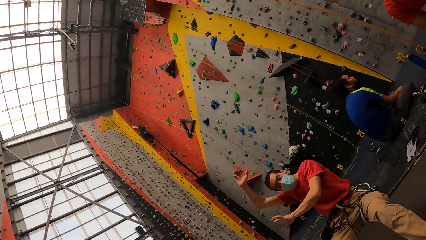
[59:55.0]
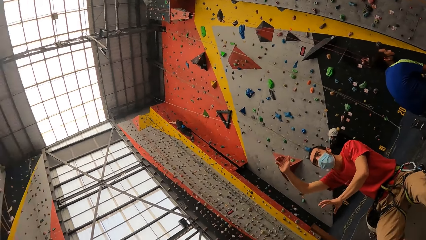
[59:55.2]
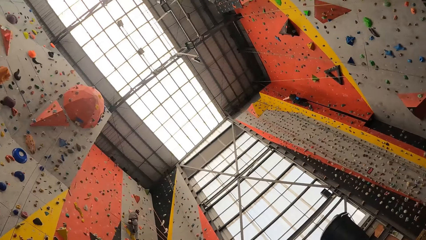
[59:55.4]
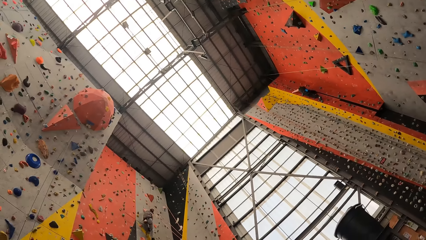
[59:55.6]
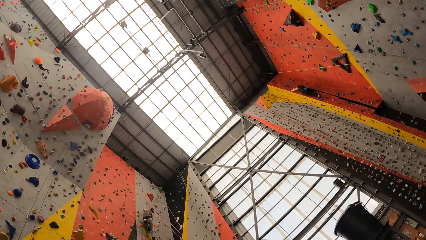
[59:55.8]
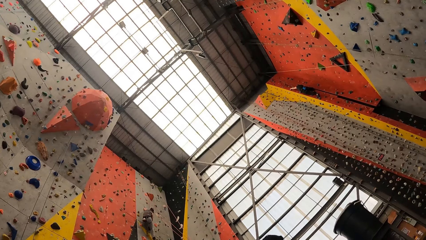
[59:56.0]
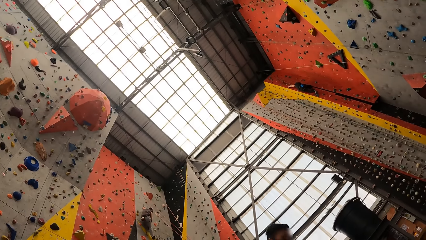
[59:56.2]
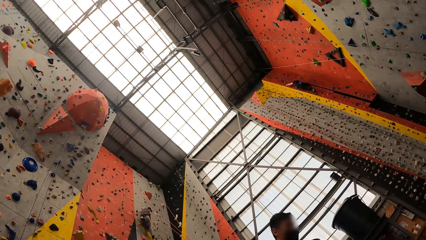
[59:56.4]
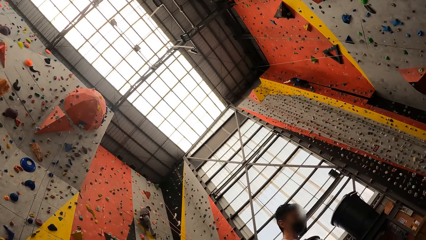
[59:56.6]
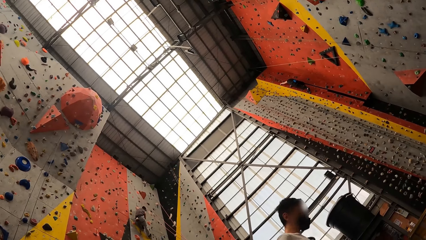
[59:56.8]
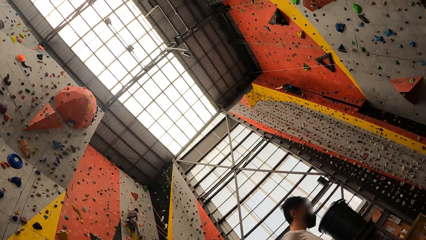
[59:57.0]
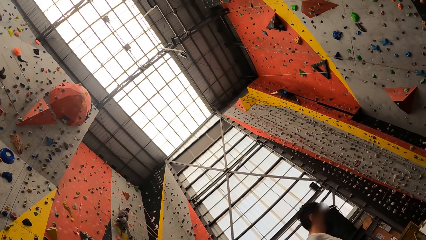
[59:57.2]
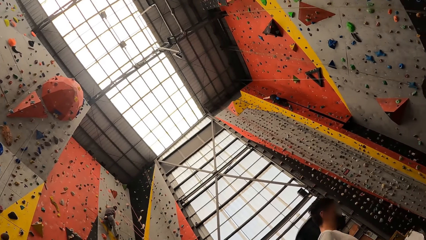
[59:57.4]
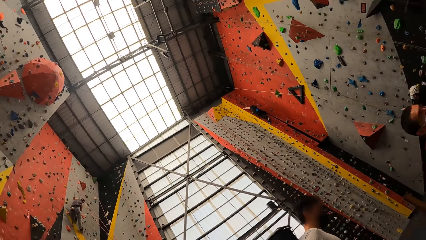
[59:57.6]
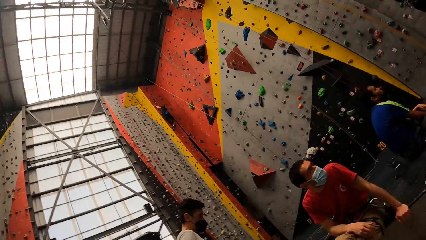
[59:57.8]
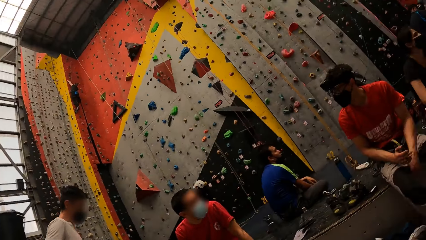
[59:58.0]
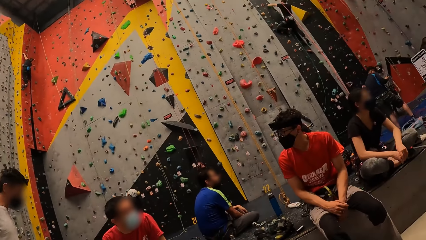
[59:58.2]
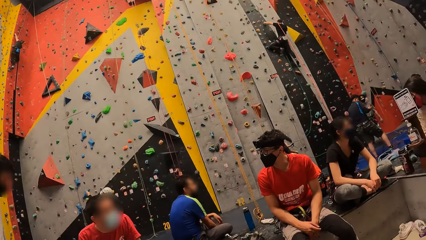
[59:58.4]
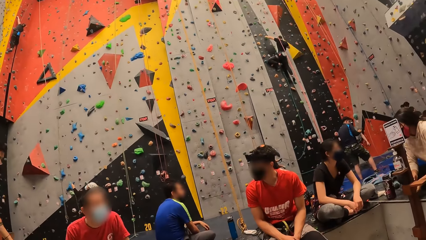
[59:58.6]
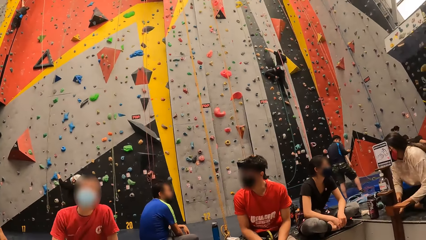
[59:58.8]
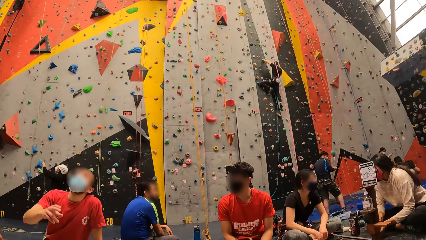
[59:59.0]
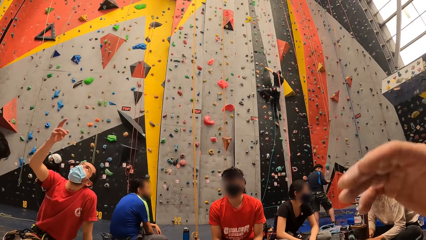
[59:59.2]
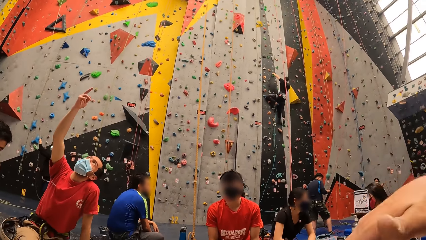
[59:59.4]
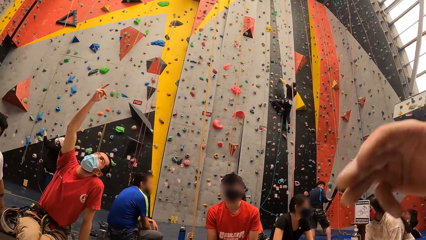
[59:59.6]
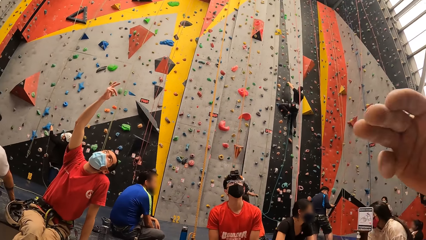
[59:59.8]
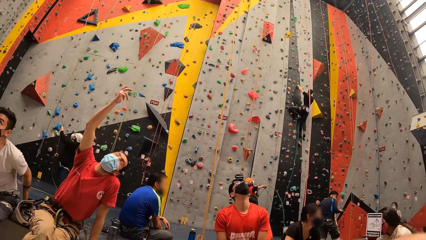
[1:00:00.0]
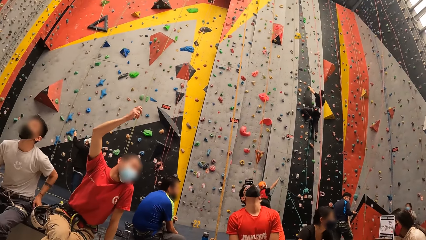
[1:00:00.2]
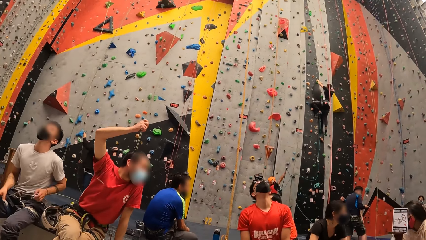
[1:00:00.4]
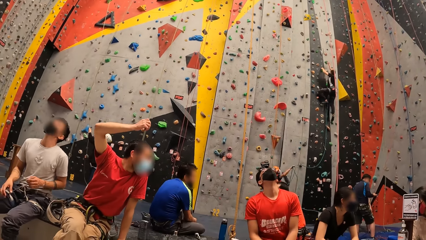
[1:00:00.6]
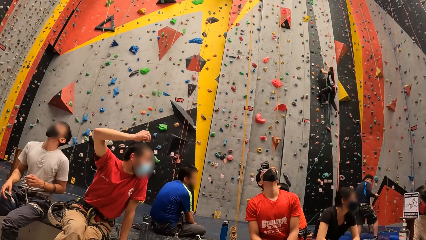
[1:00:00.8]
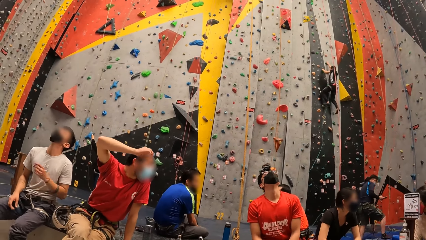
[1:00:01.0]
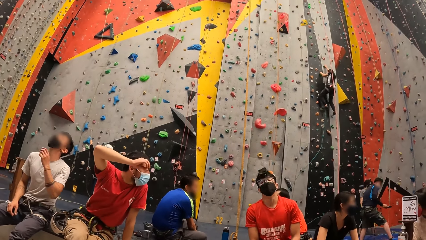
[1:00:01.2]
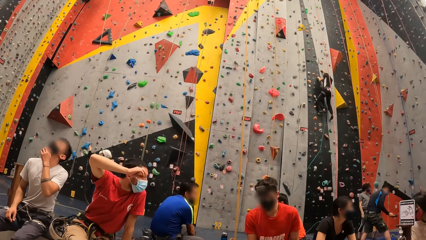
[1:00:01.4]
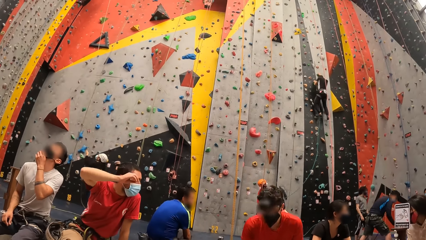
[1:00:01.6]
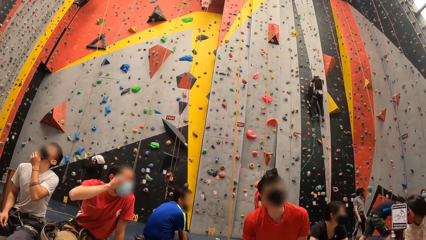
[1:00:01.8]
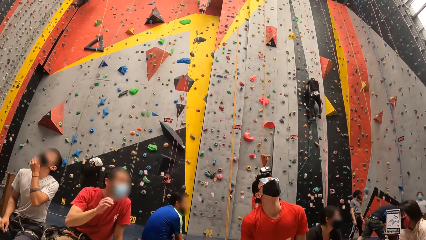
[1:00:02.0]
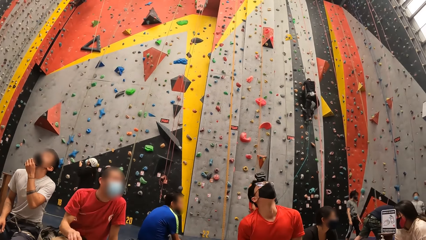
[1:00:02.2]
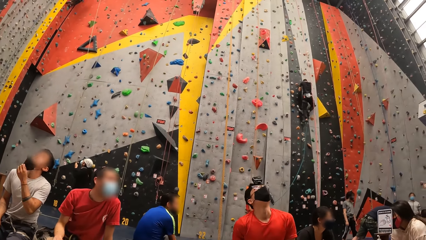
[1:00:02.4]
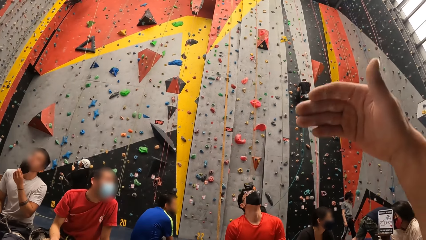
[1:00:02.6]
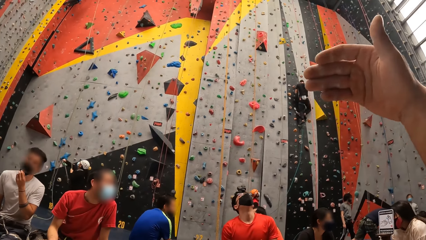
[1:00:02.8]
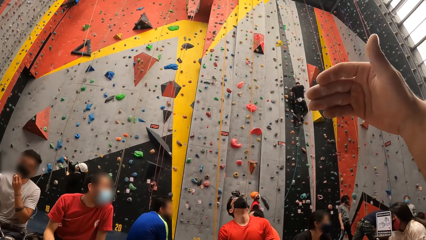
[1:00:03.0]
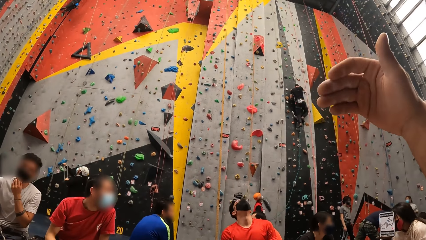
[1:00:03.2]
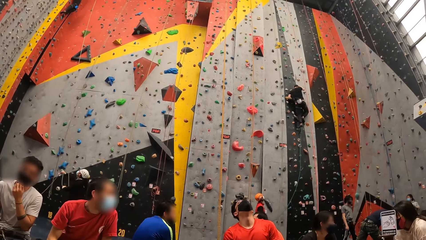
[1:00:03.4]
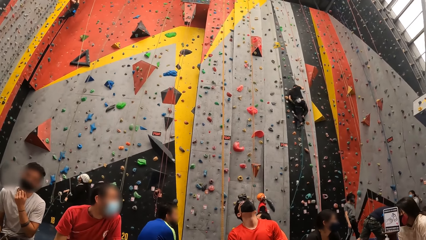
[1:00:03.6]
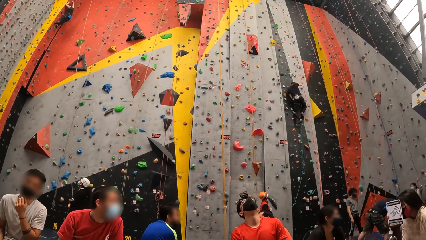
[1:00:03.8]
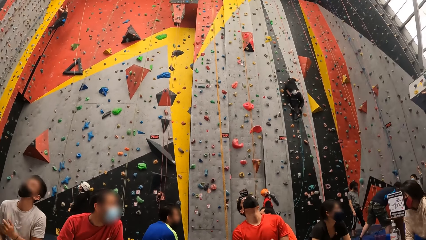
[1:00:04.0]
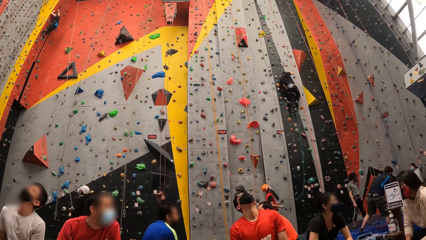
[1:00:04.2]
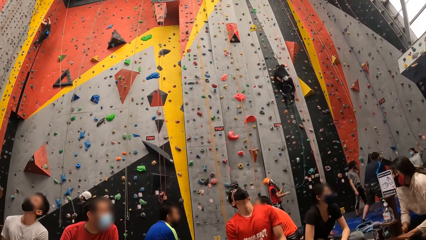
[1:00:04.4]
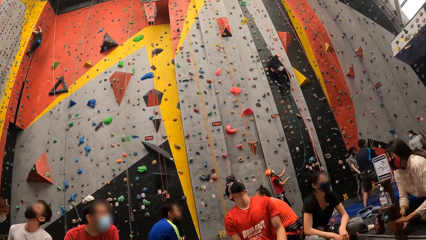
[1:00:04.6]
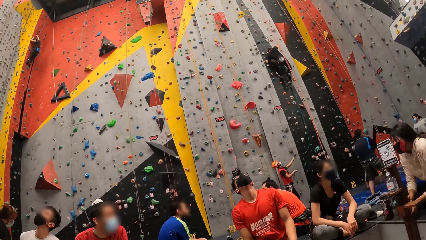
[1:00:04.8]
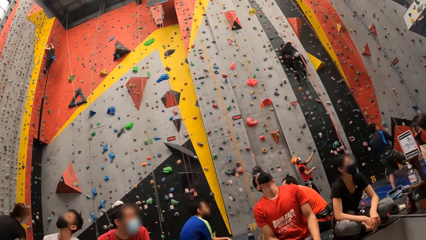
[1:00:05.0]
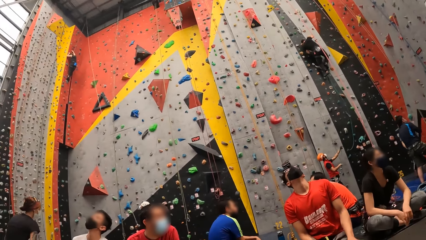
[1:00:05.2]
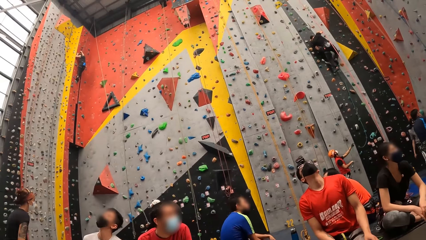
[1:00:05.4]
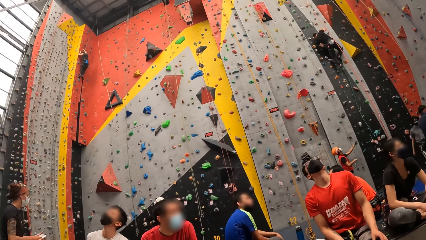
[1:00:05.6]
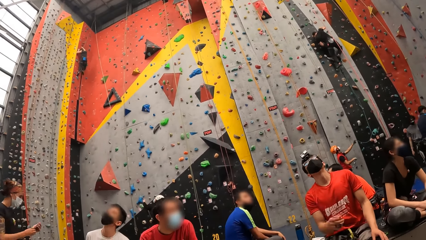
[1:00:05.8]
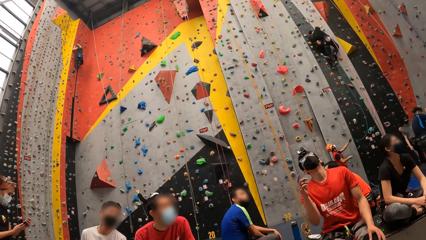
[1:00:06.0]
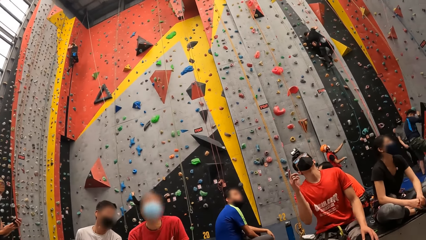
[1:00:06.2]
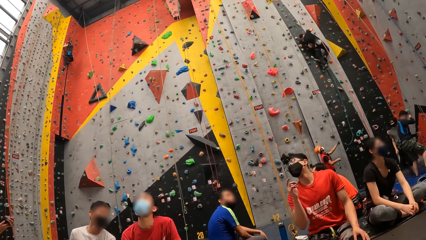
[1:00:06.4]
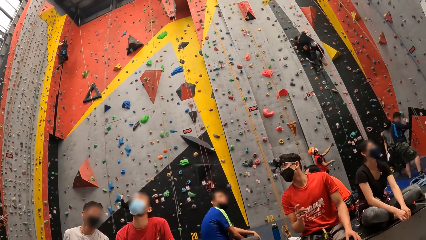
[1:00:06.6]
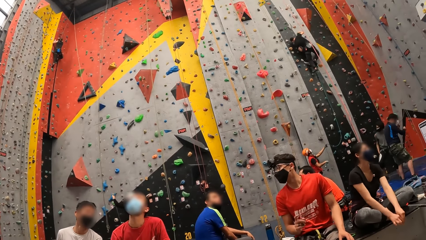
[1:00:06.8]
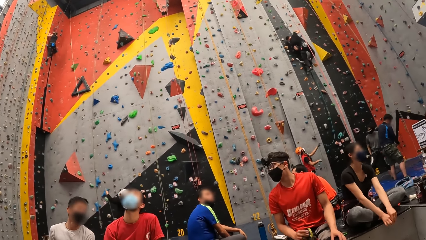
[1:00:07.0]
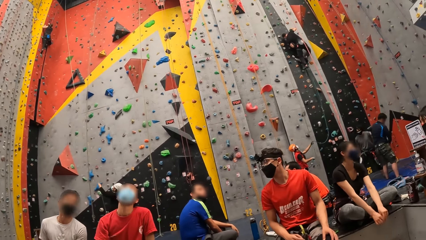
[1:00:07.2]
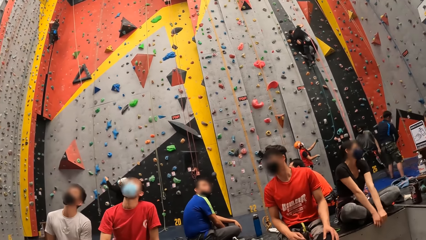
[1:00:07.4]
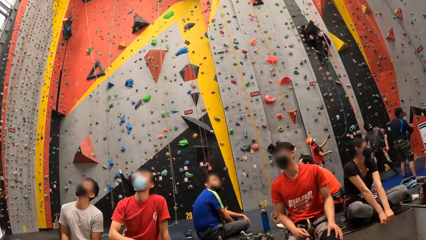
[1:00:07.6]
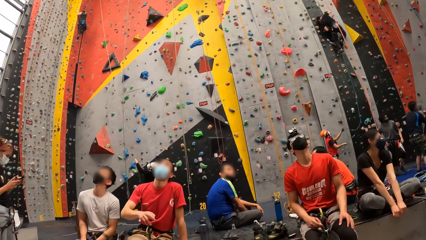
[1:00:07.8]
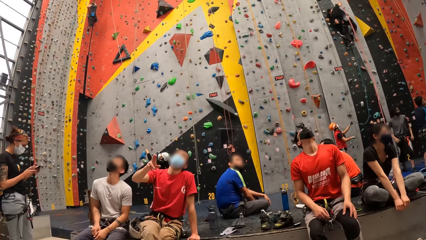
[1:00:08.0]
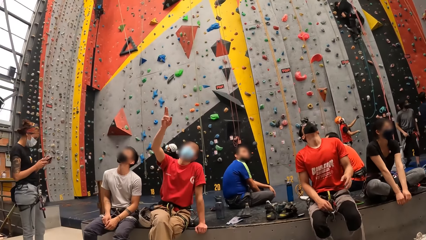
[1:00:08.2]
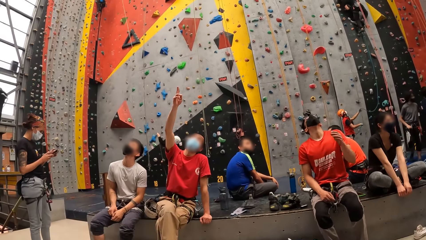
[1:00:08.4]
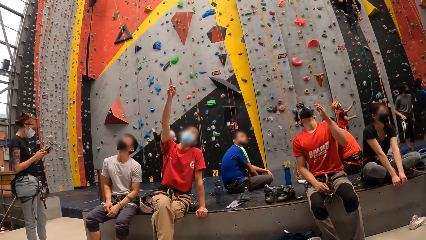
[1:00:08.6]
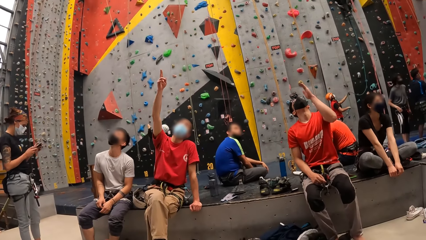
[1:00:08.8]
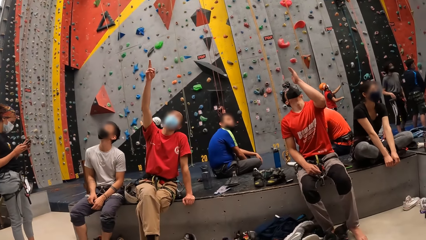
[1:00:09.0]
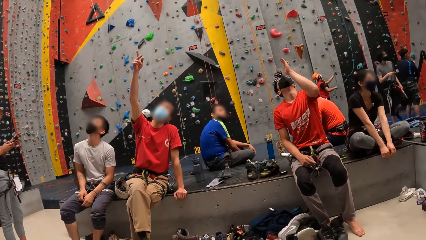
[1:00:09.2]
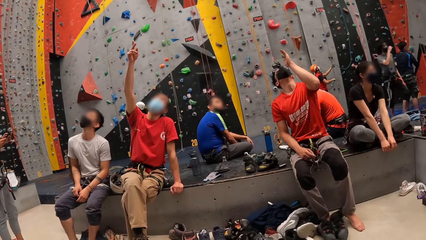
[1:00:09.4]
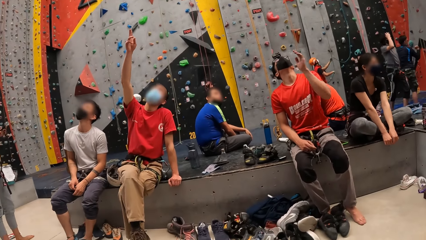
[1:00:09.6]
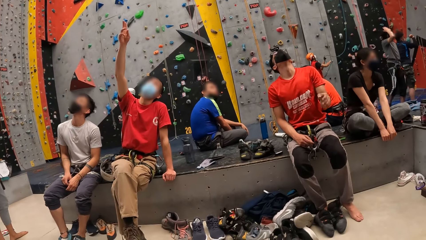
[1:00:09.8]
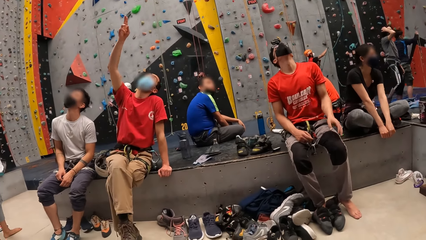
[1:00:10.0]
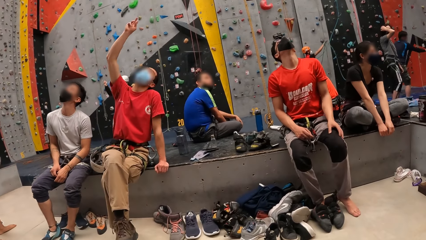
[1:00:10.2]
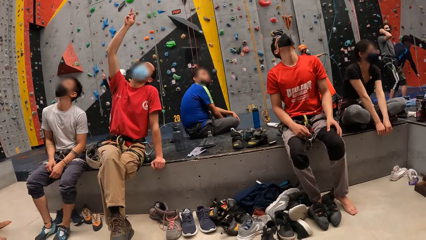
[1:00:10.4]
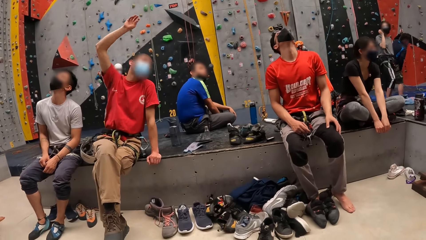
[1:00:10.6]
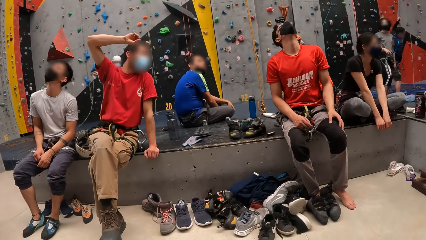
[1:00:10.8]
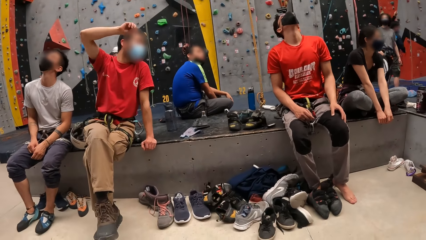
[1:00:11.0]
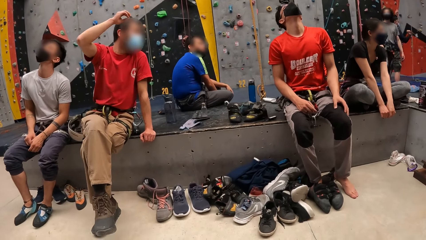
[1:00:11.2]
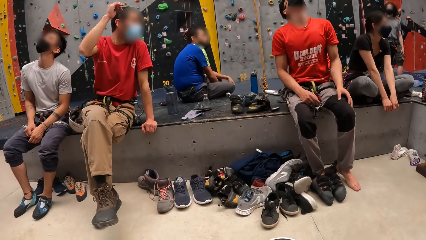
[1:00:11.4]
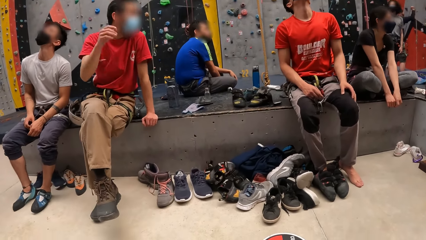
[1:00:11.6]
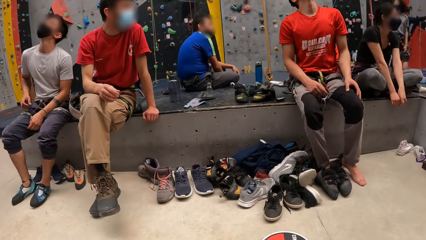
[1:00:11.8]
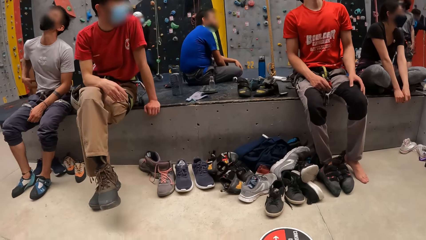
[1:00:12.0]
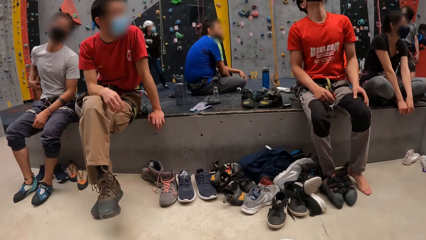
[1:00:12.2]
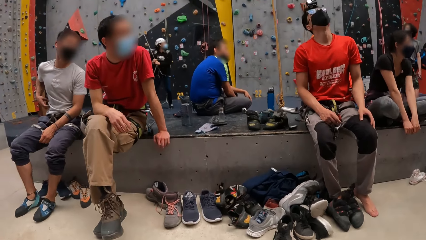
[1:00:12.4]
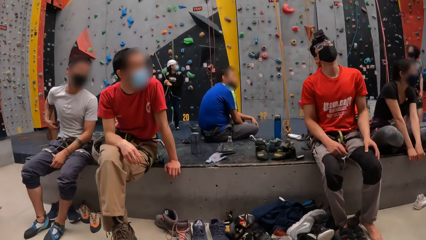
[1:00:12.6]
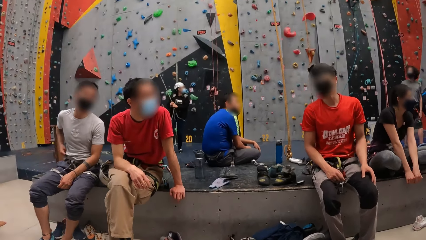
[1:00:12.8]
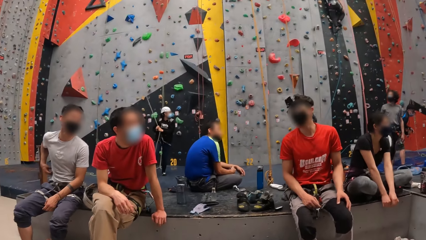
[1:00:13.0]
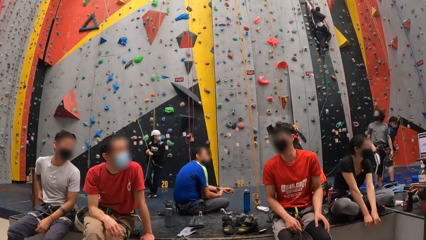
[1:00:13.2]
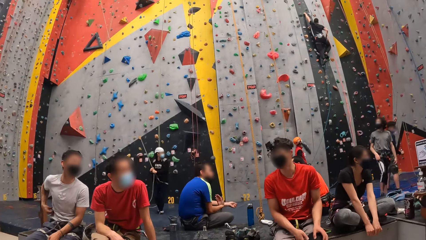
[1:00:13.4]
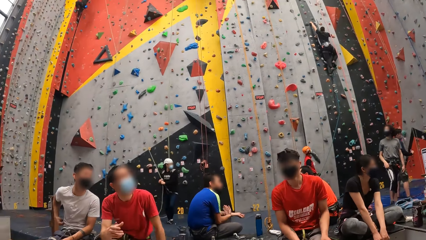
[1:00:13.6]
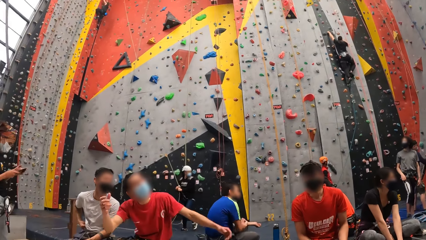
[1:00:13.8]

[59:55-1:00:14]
A man looks up at the ceiling. The camera wearer waves a hand. Another man sits close to the first man. The first man raises his hand up. The second man looks up at the ceiling. A third man looks up at the ceiling. The camera wearer lifts his hand up. He lowers his hand. The third man raises his hand up. The third man lowers his hand. The first man raises his hand up pointing the ceiling. The third man raises his hand up. The third man lowers his hand. The first man lowers his hand.
